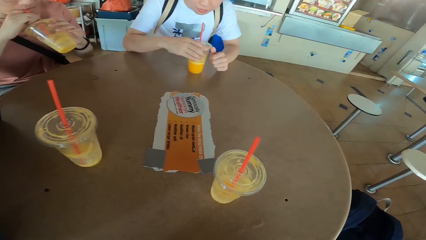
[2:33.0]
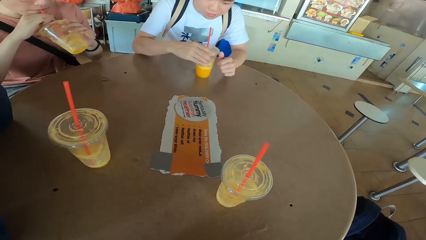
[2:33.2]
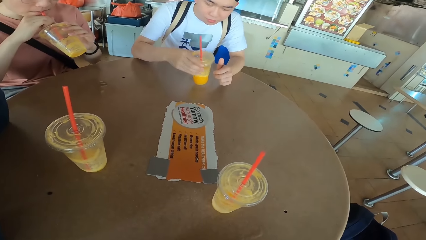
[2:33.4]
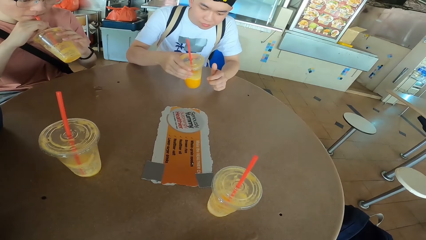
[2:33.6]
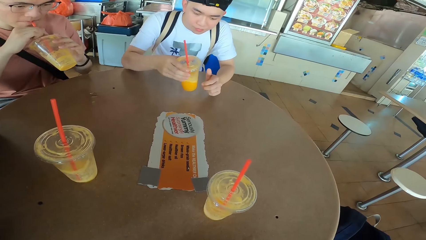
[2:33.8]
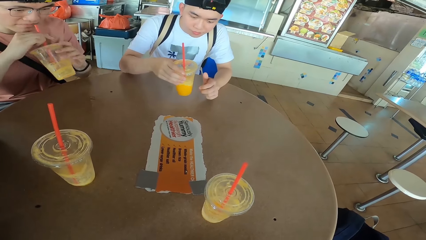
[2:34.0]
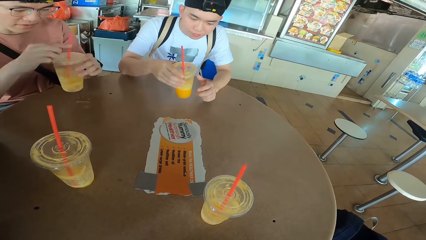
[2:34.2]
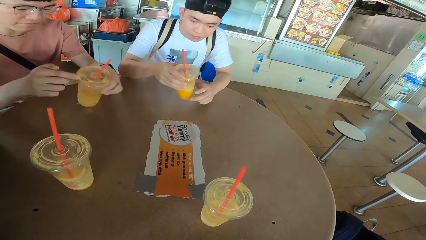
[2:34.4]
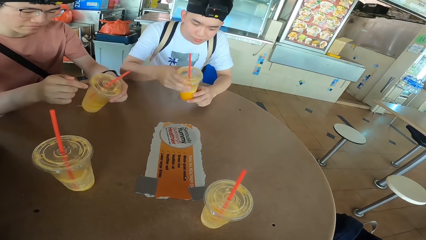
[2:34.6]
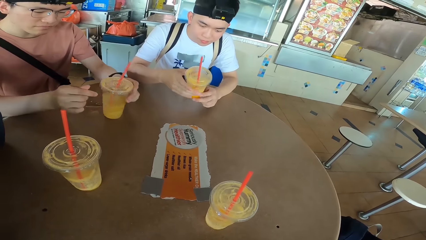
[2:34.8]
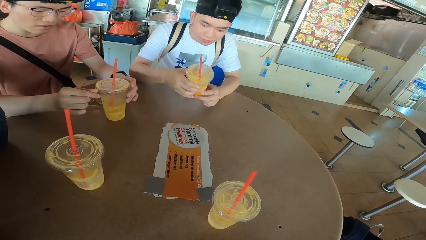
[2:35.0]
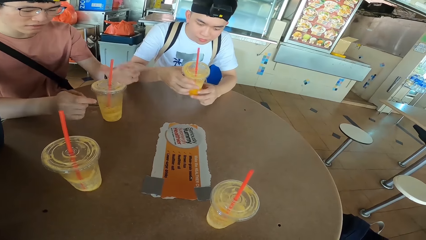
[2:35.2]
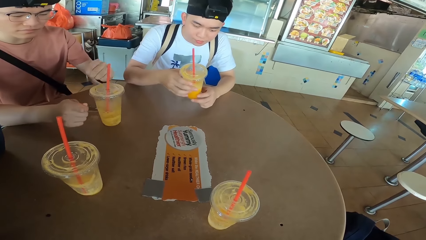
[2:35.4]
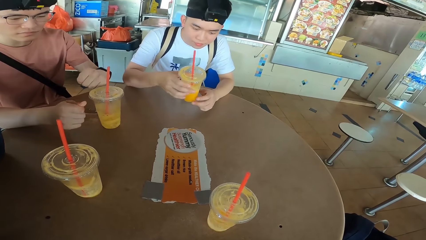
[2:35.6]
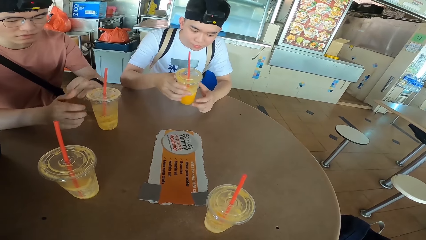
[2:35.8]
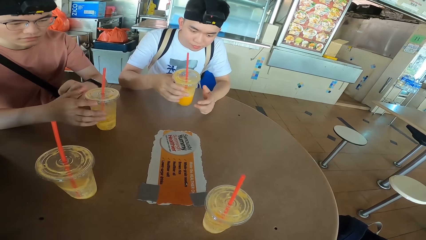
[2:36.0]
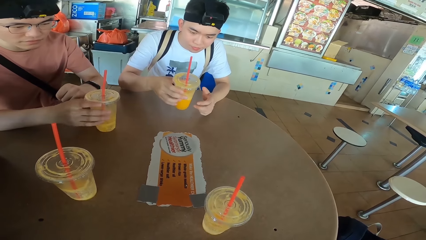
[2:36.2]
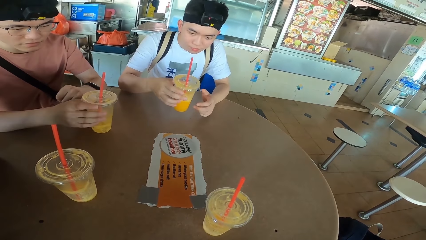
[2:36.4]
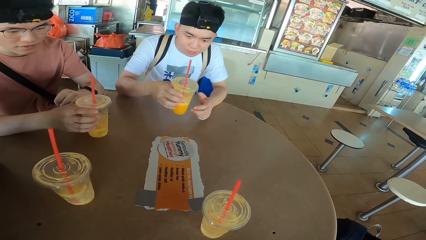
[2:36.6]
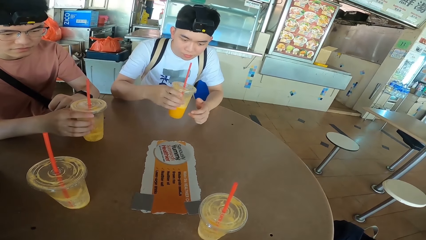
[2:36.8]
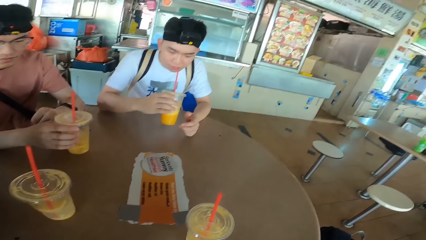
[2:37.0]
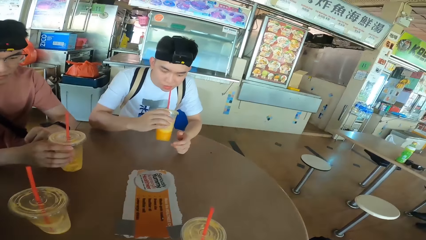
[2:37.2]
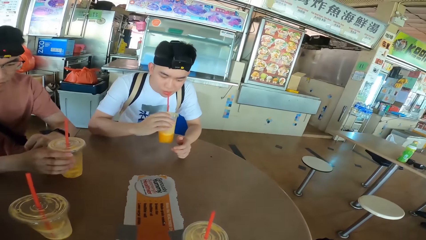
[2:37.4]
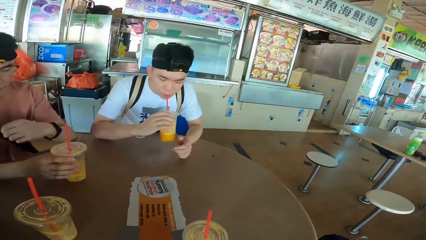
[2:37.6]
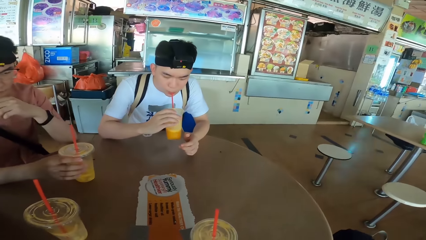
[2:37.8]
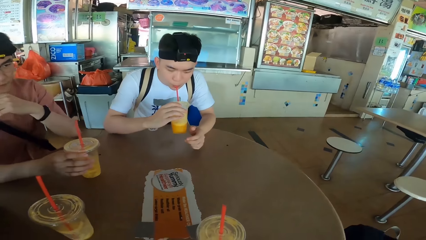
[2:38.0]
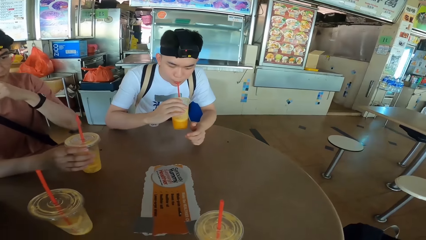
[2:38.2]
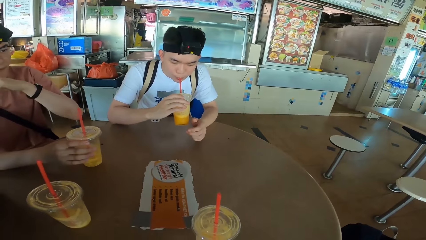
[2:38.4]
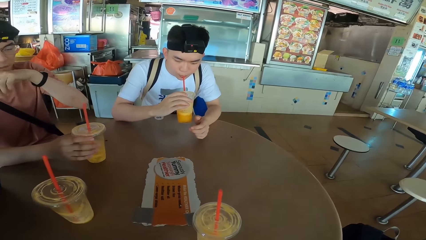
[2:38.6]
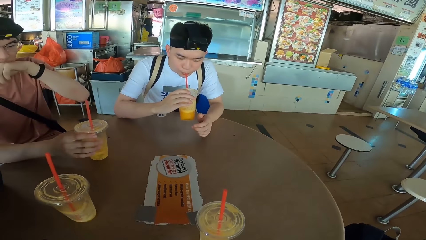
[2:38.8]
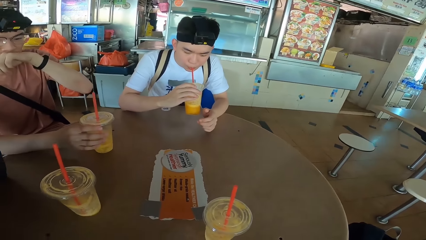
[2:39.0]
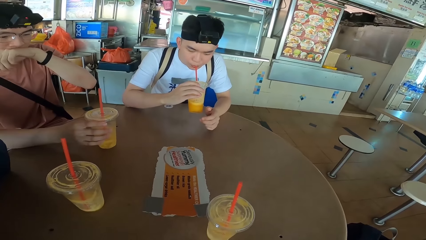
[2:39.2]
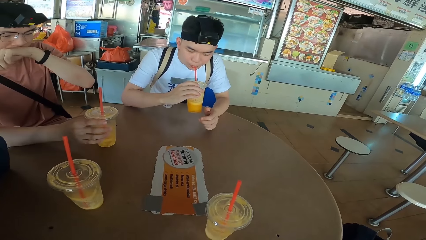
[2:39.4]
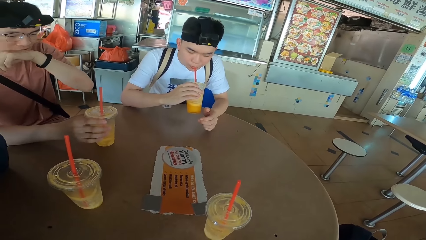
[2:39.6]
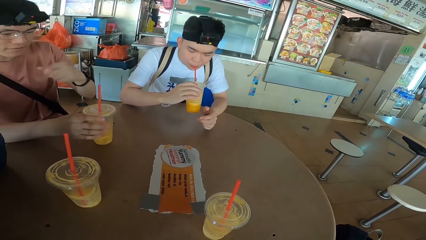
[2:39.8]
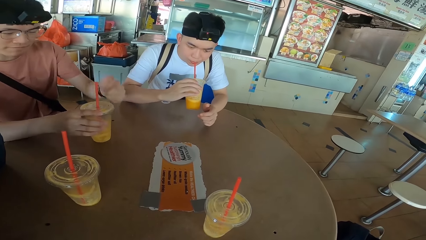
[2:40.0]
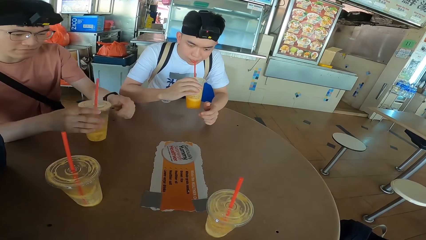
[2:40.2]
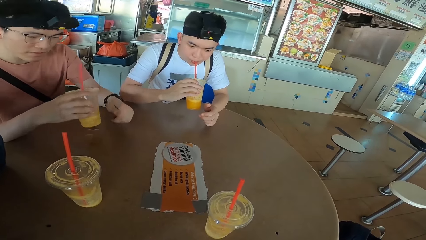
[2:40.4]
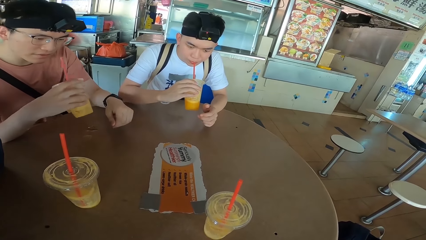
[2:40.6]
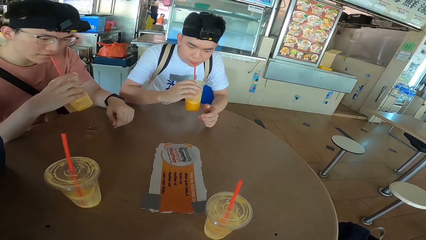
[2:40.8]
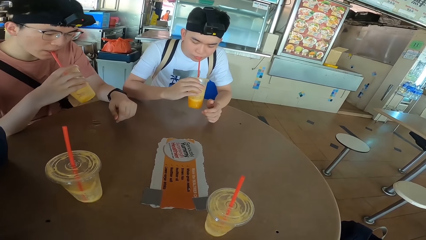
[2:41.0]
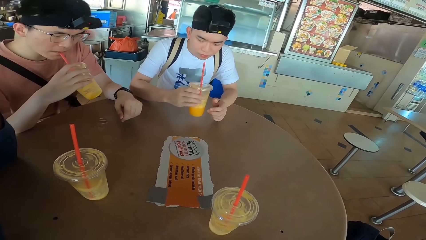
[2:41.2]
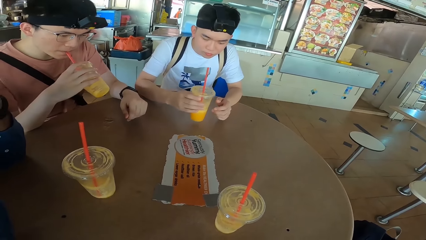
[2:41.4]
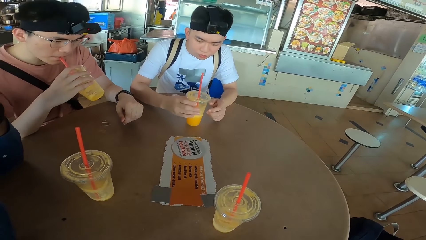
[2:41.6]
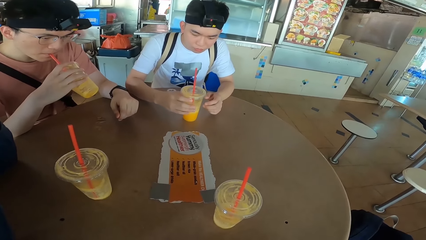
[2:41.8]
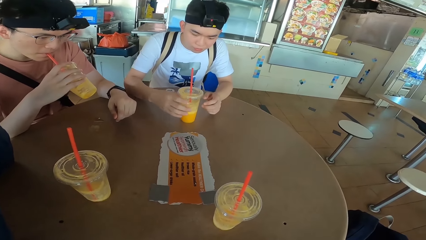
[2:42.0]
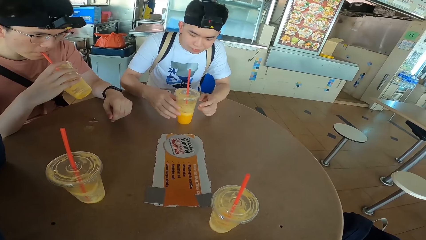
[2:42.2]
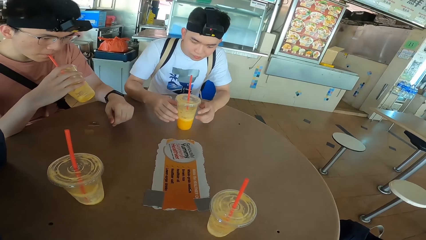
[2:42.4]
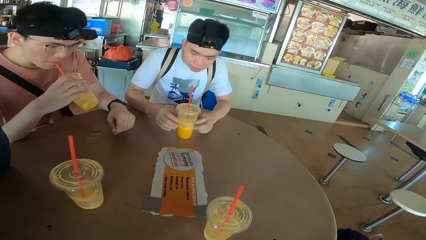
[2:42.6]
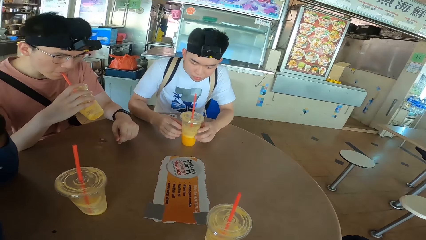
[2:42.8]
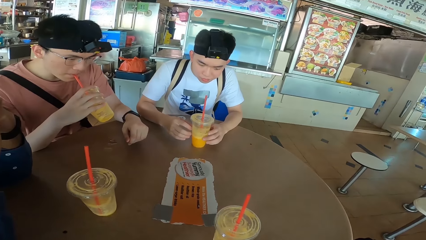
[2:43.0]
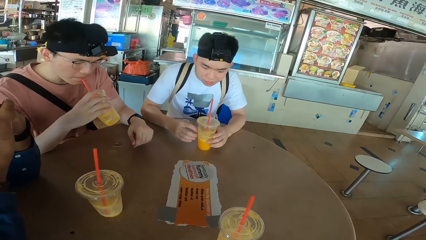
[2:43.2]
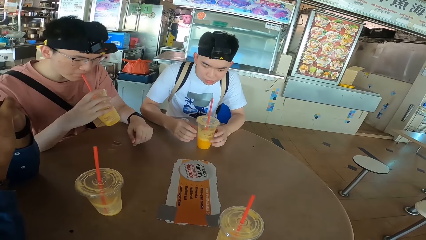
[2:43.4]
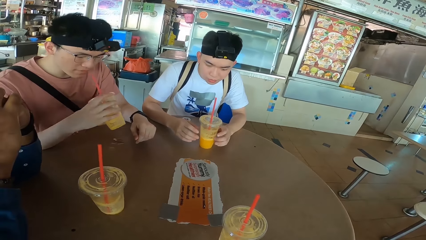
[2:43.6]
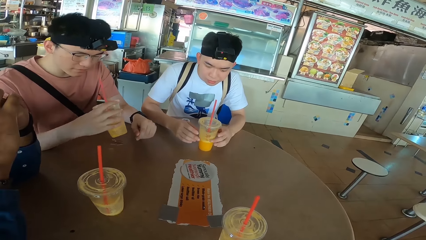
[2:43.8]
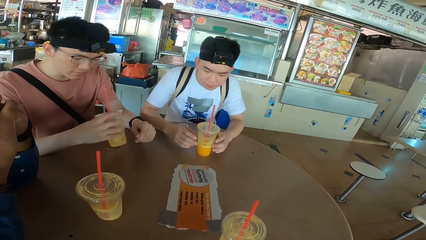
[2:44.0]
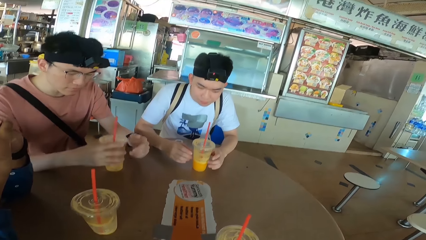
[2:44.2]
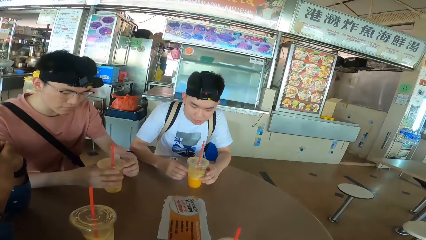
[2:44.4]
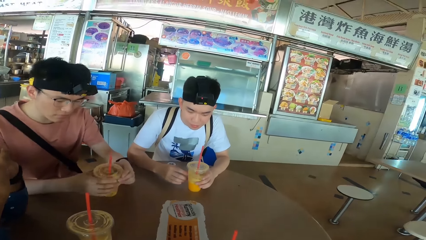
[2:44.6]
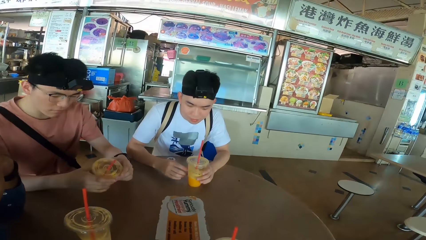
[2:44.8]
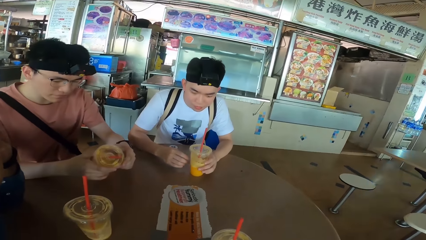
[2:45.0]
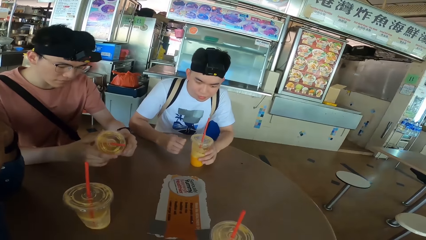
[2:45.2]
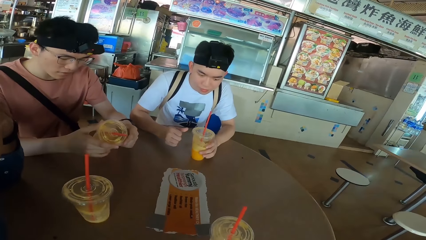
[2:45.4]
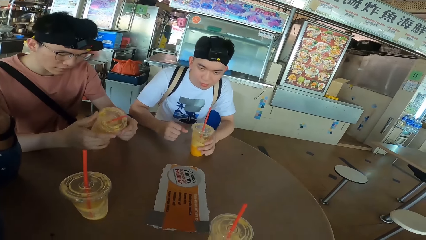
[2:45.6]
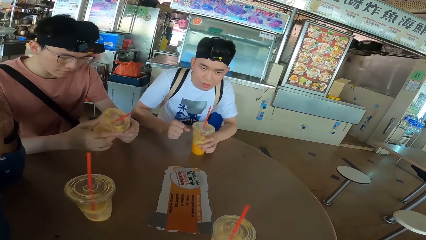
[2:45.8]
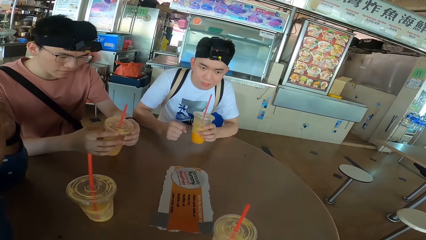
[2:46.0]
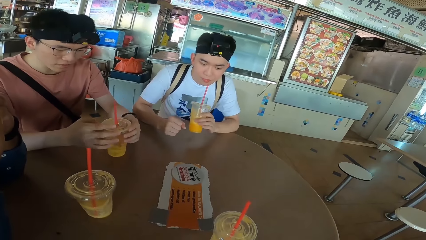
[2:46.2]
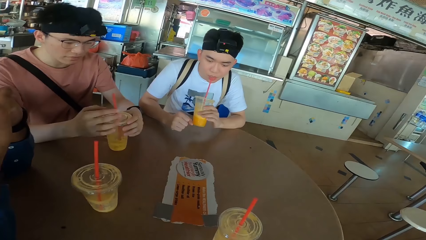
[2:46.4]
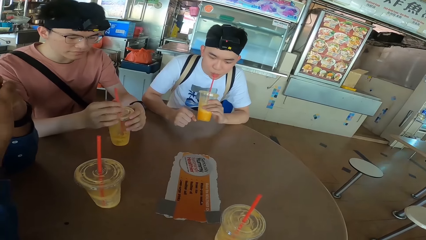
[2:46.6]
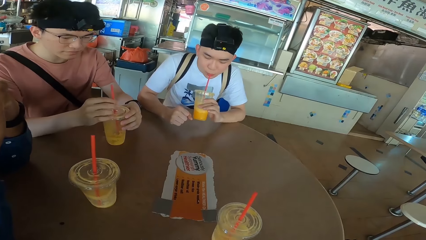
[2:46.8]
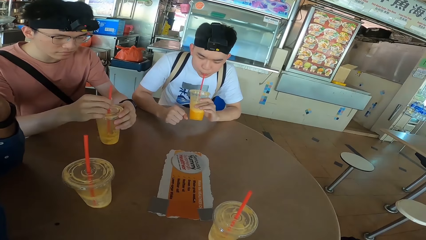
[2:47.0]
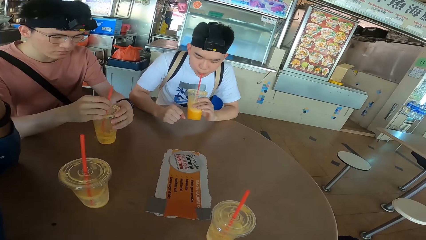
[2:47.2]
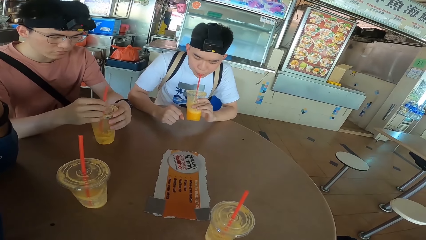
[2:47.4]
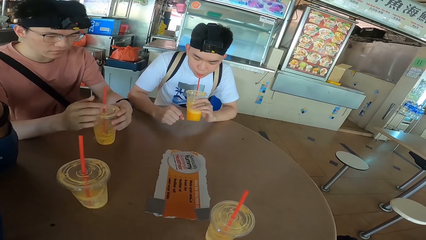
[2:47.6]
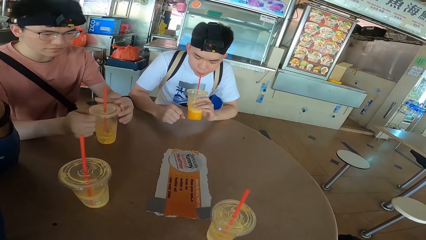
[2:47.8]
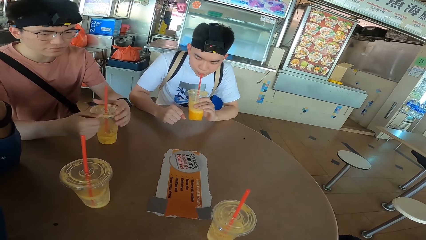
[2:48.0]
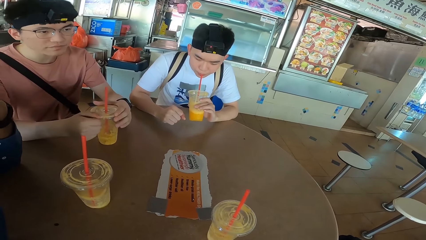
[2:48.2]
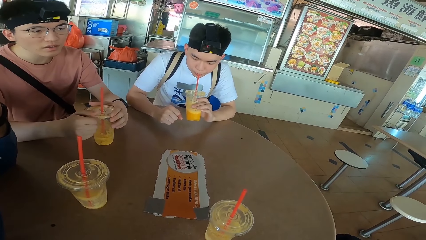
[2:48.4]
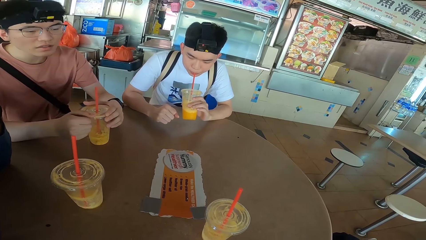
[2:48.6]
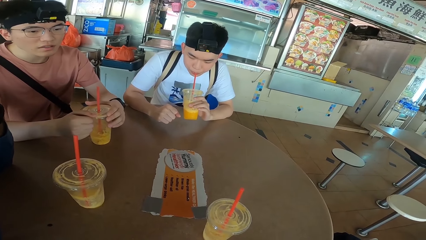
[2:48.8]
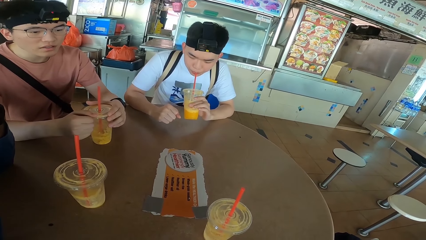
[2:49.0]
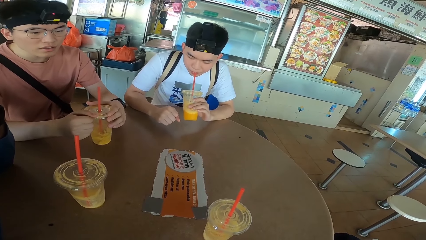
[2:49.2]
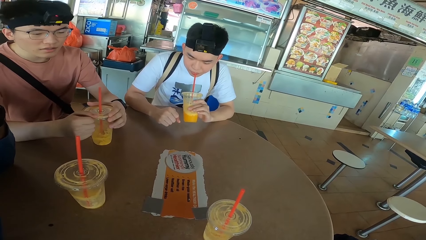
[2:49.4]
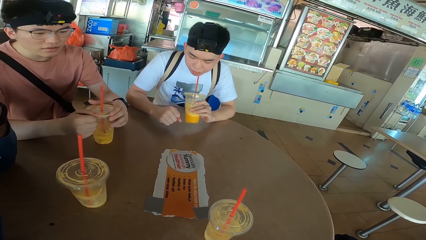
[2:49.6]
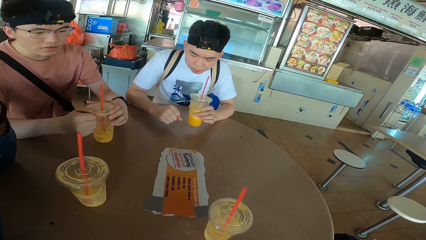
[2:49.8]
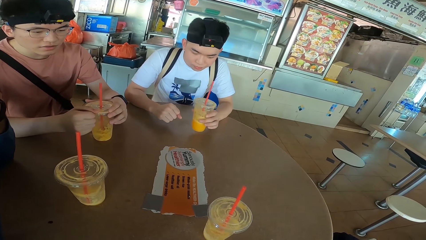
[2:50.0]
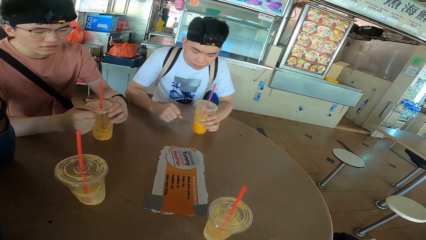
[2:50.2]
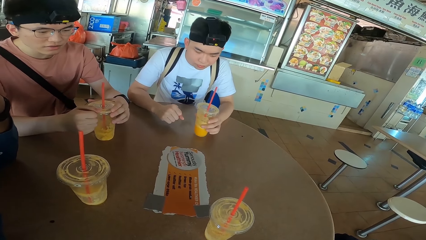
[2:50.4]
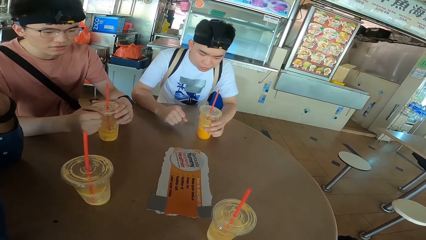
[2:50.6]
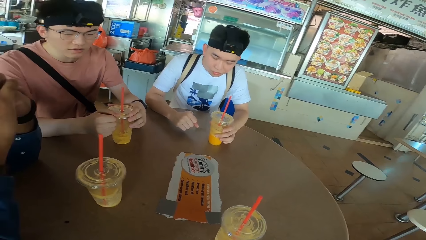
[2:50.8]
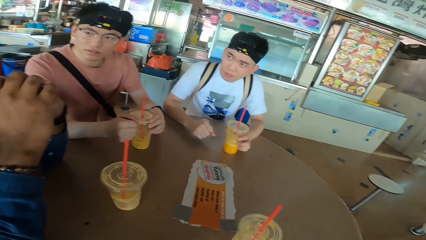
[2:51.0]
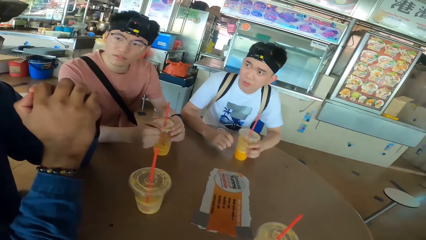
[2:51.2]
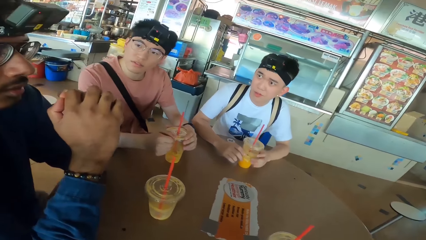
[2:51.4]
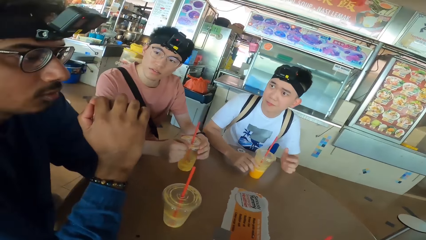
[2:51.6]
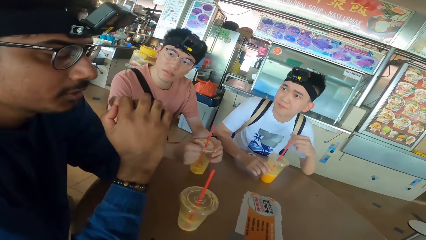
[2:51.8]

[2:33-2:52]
A man shakes a juice can. Another man places a juice can on the table. The first man sips juice. The other man touches the face and wipes his mouth with his left hand. The first man sips juice. The other man sips juice. The first man places the juice can on the table. The other man places the juice can on the table. The first man sips juice. The other man holds the juice can. The first man places the juice can on the table.
